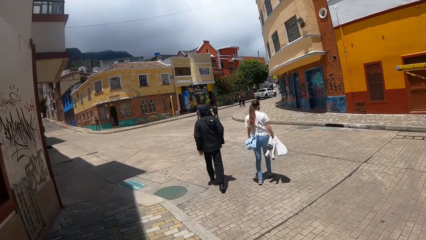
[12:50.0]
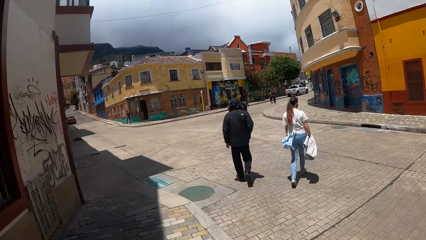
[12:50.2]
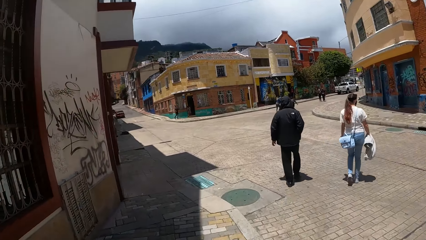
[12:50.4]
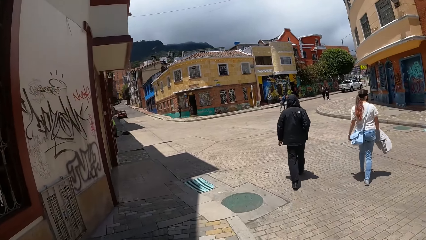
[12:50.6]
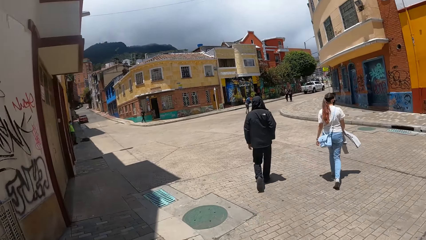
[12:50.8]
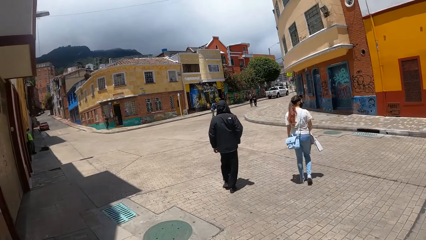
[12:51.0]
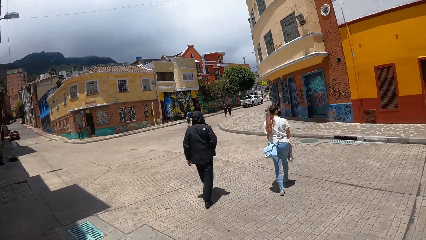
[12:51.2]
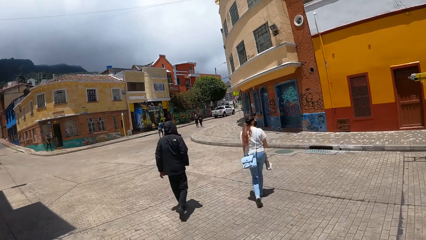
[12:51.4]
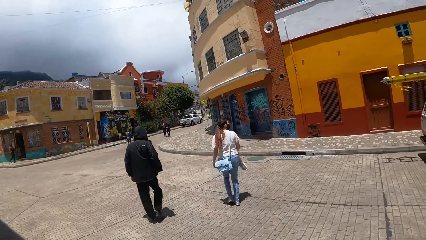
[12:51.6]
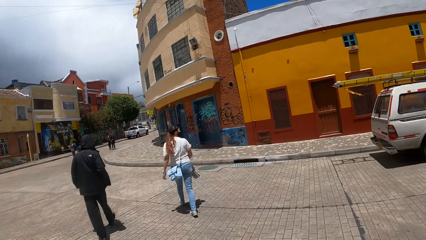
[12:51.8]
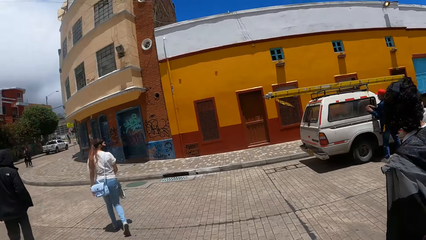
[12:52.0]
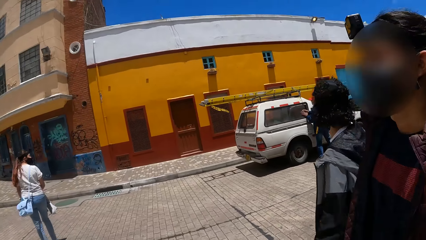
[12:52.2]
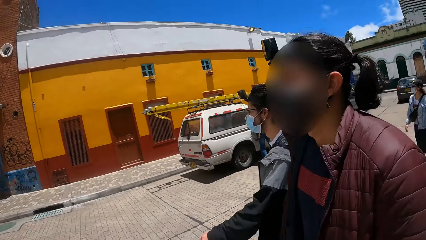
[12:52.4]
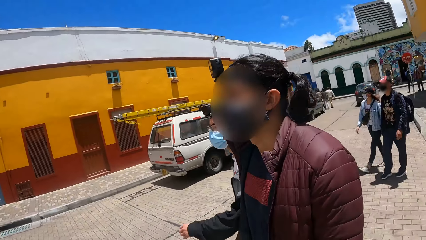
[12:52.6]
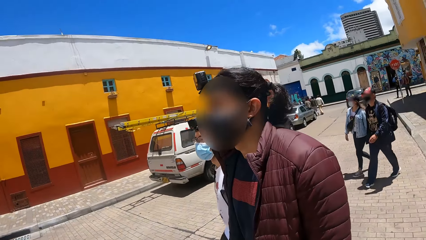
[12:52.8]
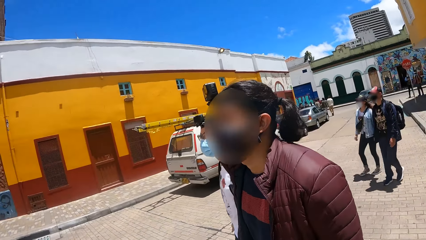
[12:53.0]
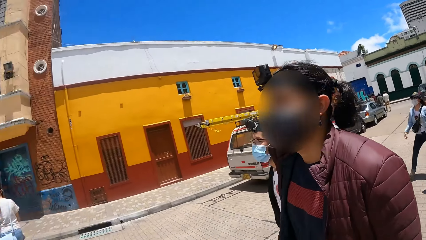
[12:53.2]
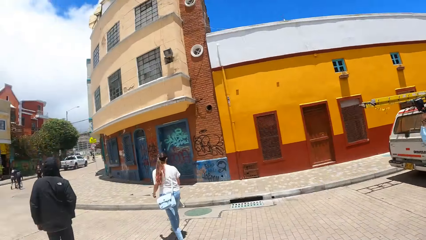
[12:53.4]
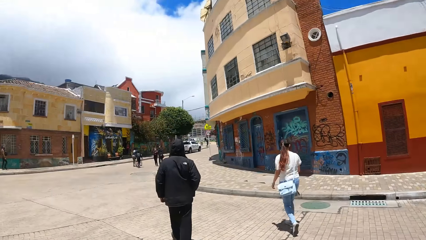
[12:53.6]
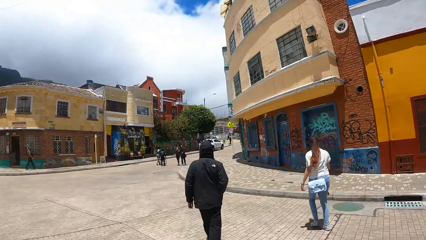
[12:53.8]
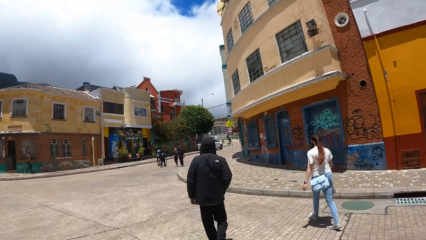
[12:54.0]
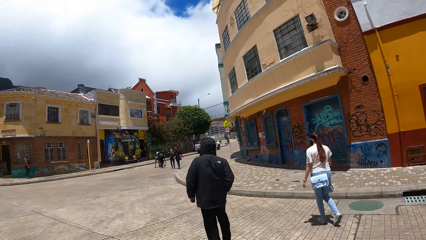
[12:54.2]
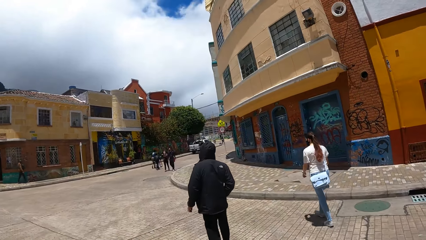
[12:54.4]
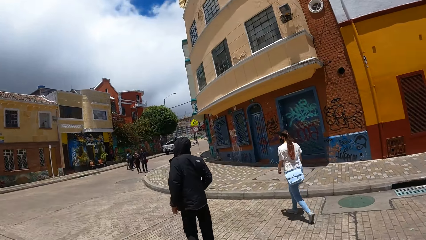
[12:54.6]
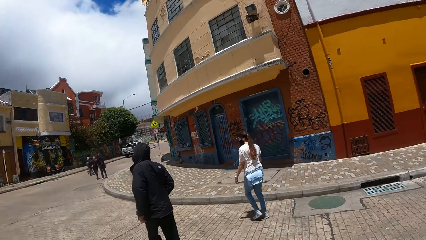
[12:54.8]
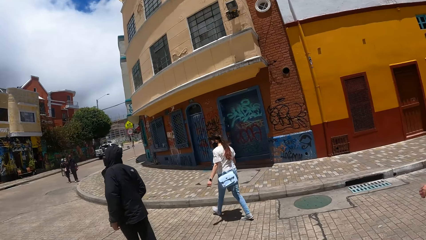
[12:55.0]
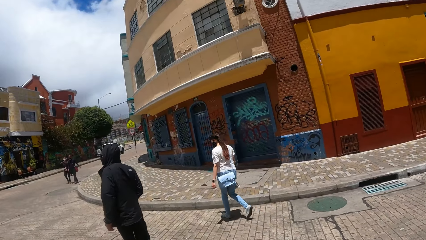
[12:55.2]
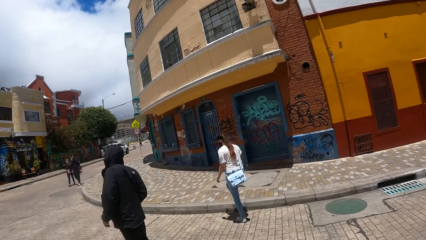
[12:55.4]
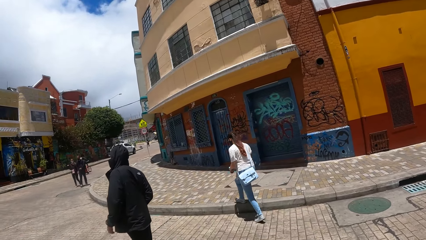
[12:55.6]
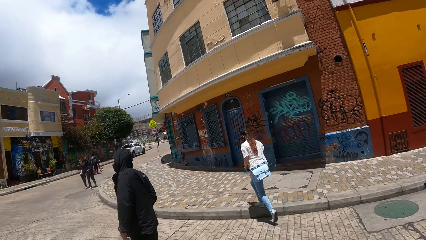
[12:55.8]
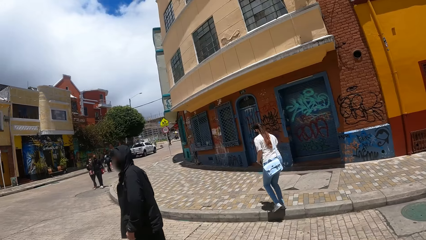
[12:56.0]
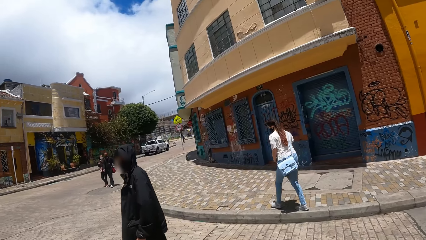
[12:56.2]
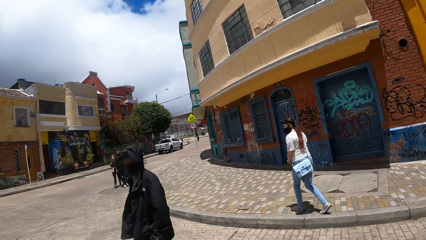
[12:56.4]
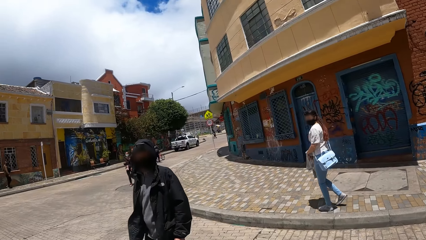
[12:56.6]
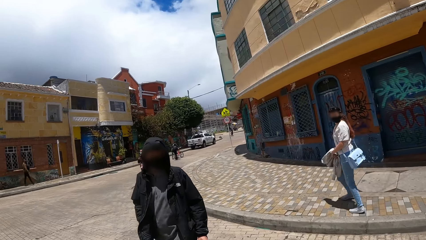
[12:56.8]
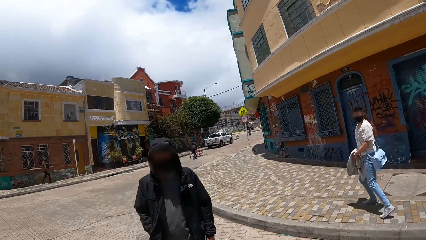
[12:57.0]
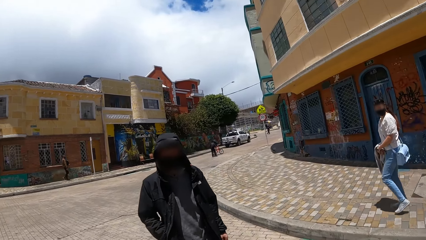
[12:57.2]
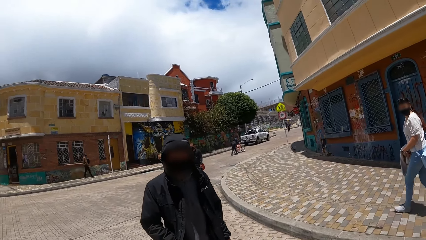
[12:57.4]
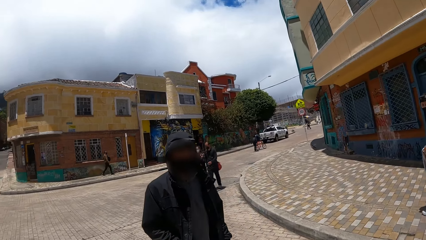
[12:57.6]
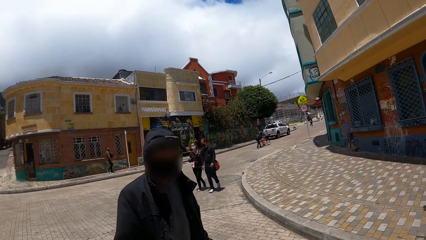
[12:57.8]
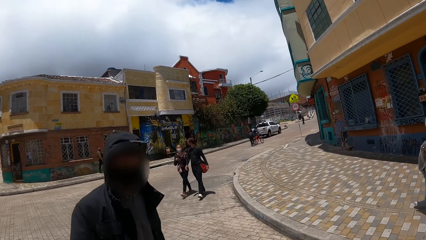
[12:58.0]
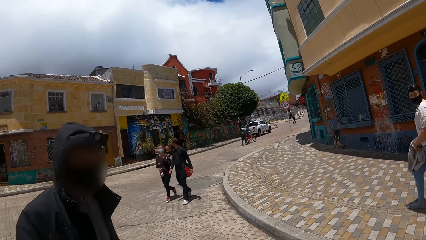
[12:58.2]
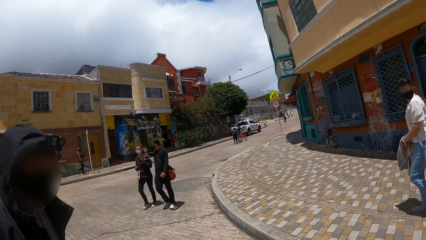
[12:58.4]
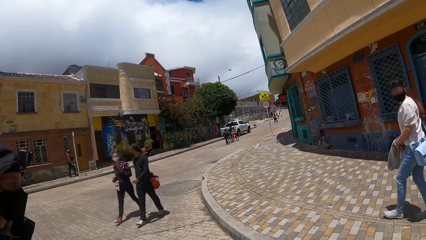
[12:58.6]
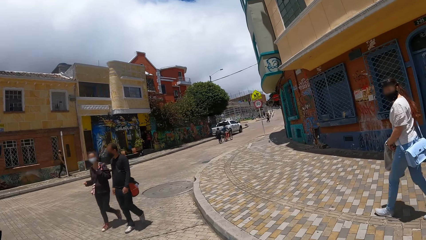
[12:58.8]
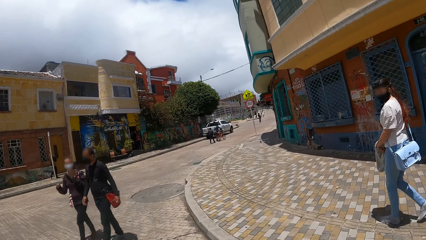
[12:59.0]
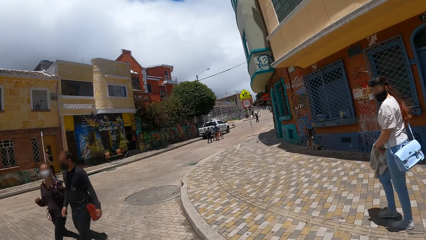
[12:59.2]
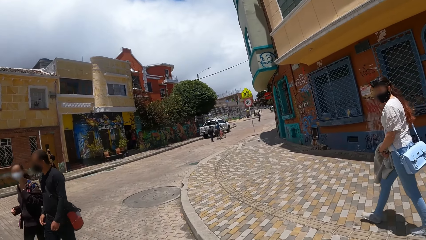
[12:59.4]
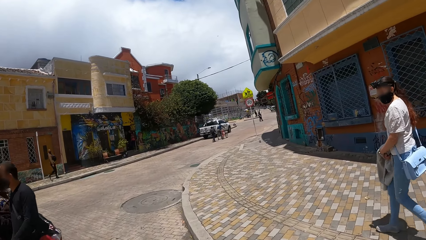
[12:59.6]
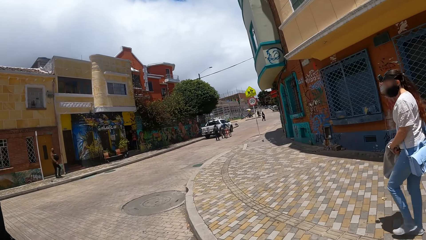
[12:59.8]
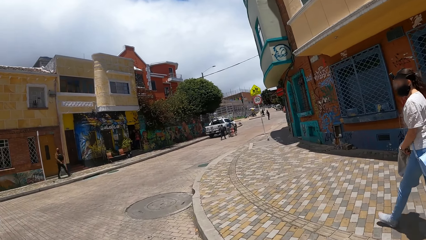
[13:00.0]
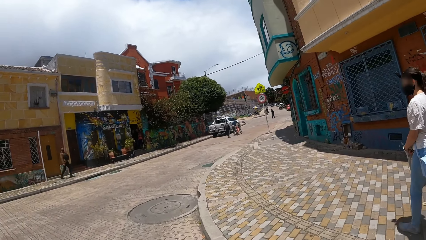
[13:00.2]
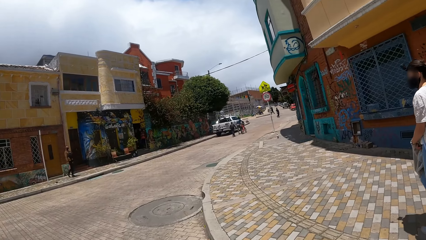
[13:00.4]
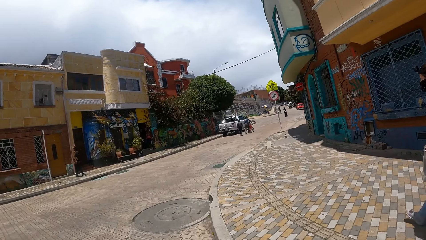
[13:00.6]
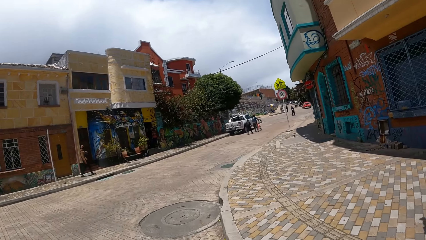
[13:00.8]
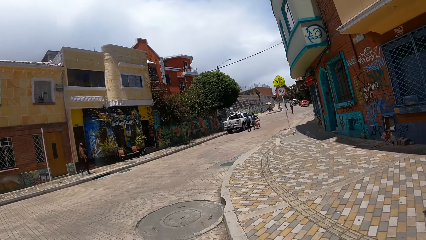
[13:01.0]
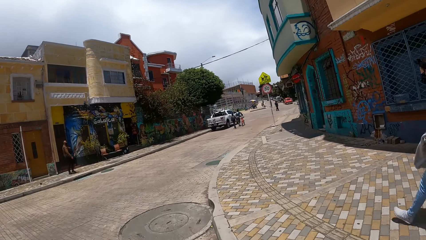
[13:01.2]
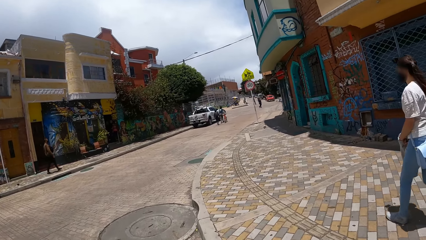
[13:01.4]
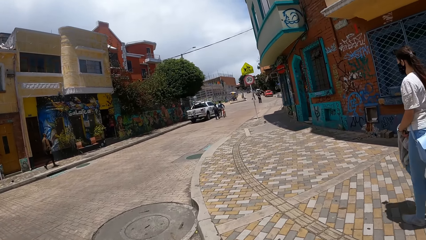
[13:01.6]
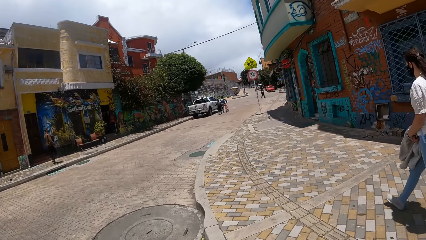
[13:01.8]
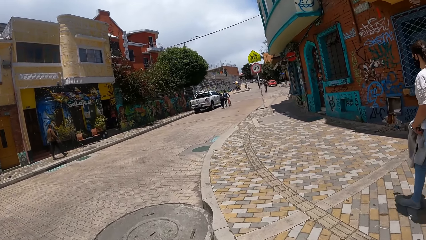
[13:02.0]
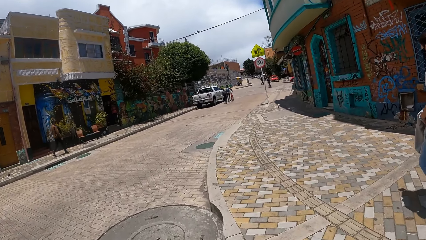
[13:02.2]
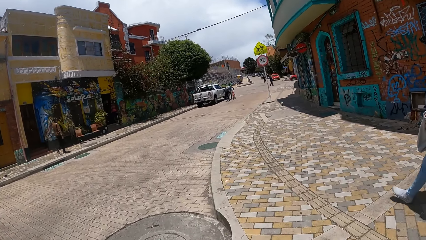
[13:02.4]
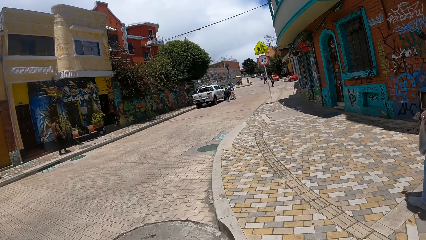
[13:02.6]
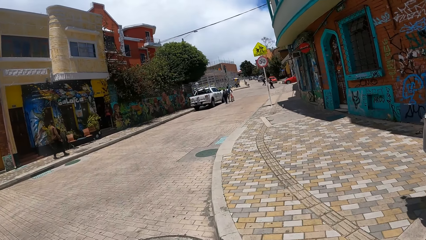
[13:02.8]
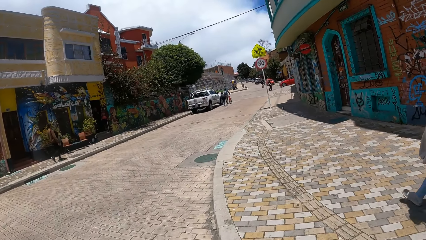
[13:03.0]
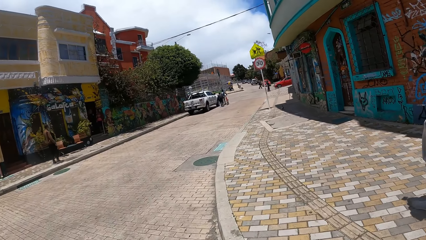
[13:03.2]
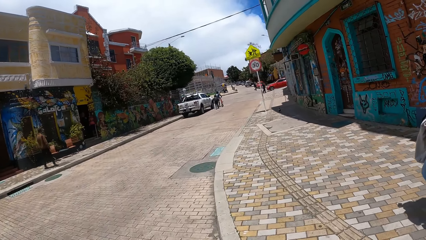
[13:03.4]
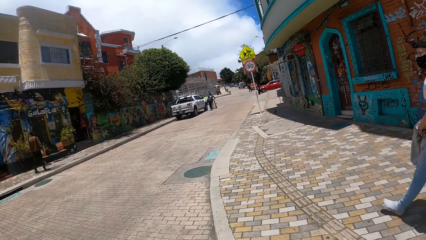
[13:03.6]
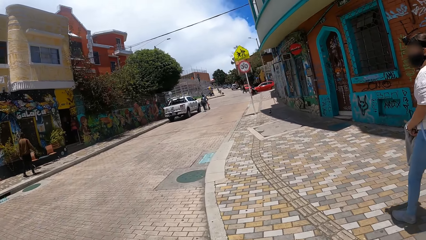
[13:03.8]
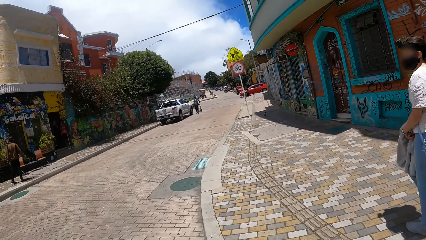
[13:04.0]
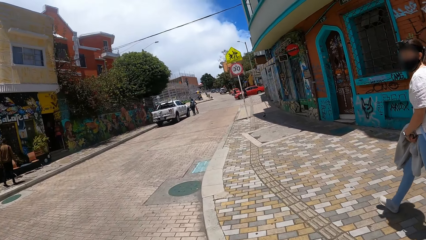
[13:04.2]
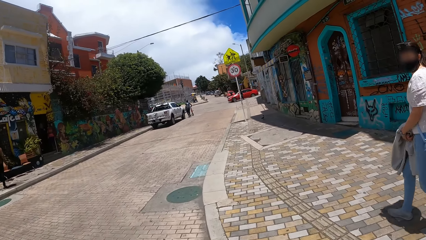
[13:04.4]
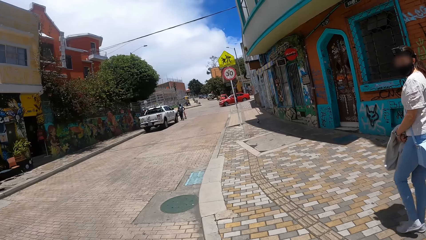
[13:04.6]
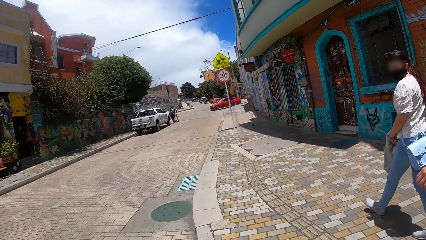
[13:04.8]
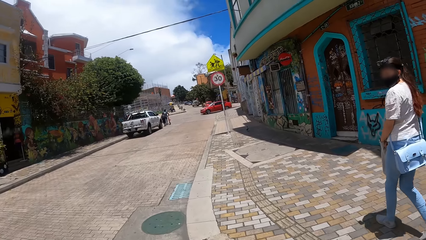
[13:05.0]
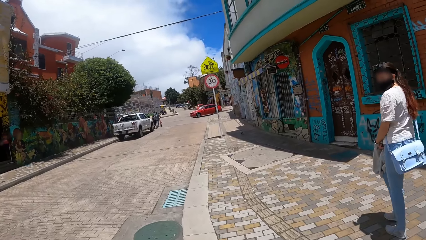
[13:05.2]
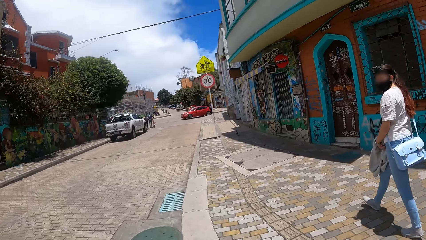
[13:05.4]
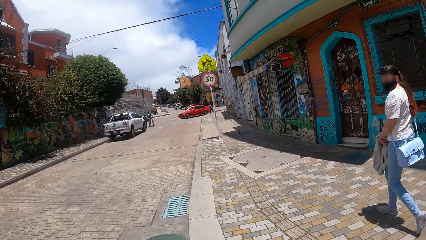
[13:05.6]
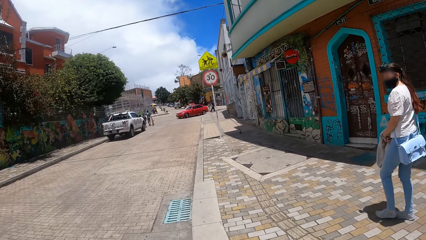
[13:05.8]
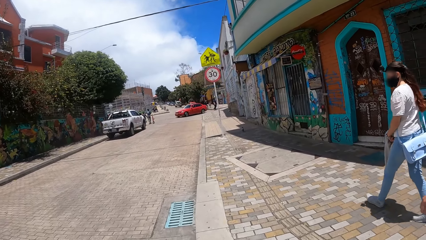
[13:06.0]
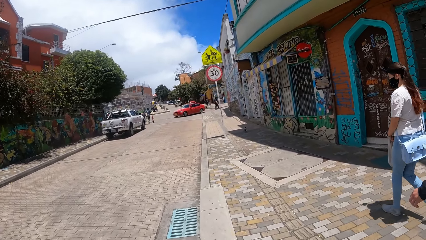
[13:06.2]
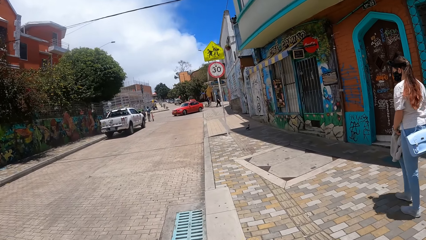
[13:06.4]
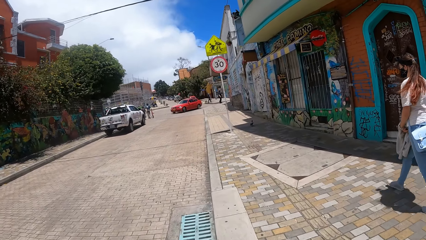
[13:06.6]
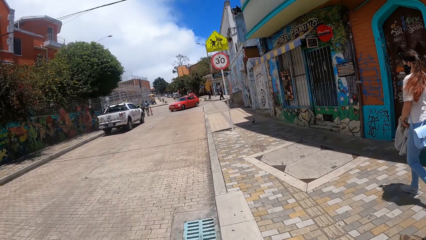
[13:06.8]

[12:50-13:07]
The camera wearer walks on the pavement. They interact with a person. They walk on the pavement. They interact with another person. They walk on the road.
